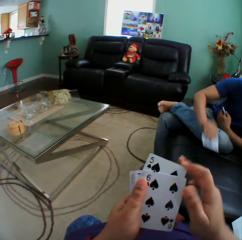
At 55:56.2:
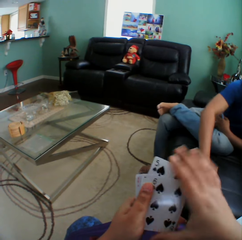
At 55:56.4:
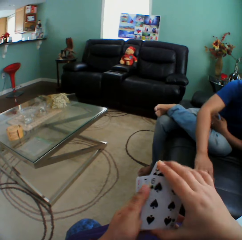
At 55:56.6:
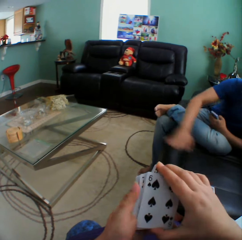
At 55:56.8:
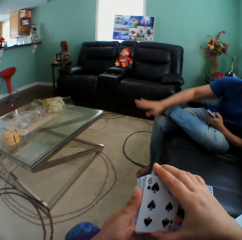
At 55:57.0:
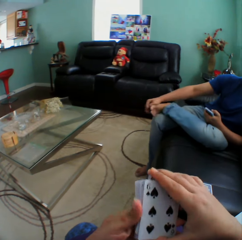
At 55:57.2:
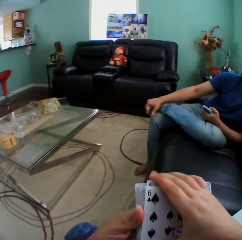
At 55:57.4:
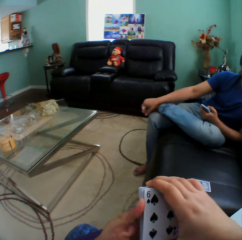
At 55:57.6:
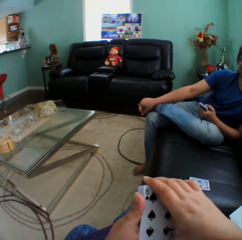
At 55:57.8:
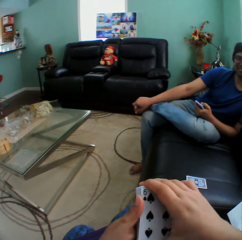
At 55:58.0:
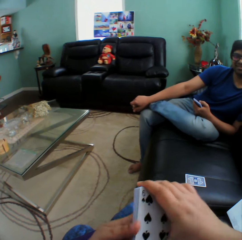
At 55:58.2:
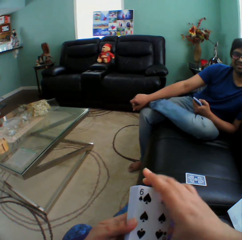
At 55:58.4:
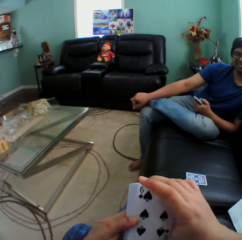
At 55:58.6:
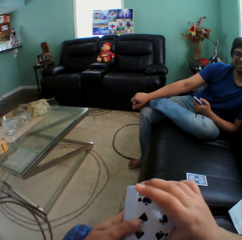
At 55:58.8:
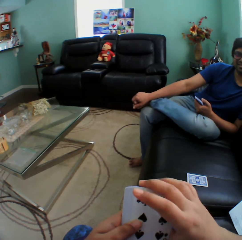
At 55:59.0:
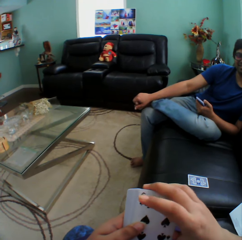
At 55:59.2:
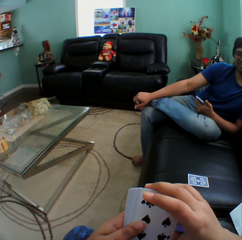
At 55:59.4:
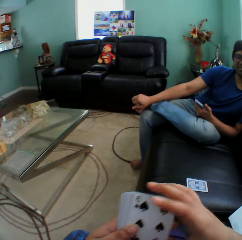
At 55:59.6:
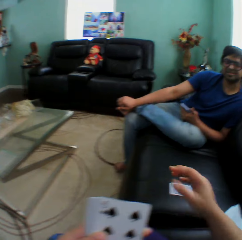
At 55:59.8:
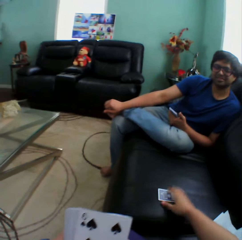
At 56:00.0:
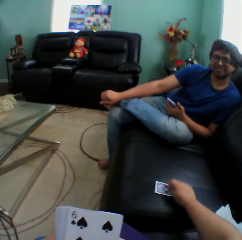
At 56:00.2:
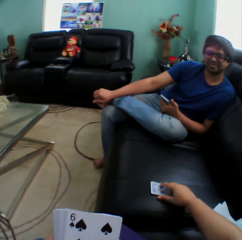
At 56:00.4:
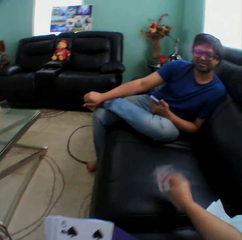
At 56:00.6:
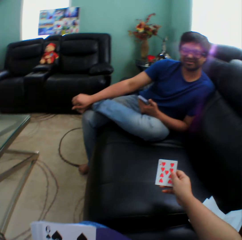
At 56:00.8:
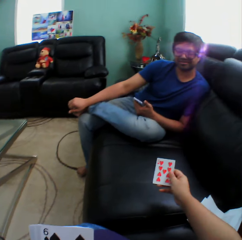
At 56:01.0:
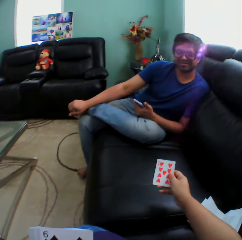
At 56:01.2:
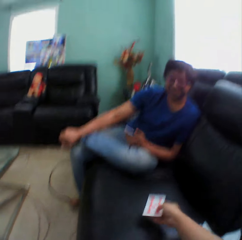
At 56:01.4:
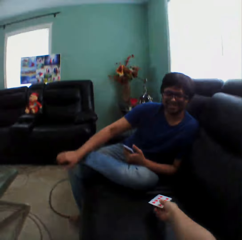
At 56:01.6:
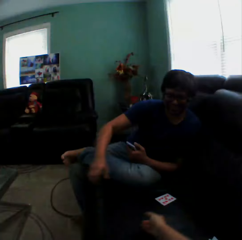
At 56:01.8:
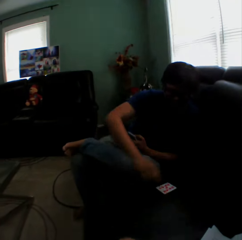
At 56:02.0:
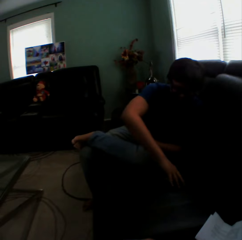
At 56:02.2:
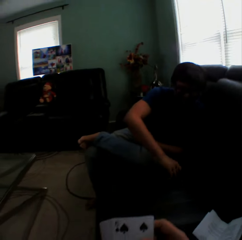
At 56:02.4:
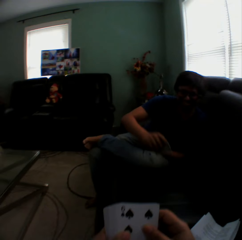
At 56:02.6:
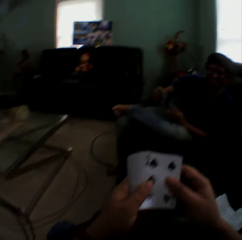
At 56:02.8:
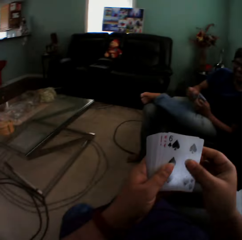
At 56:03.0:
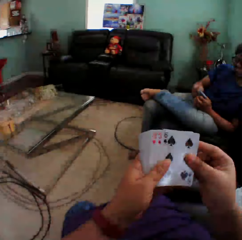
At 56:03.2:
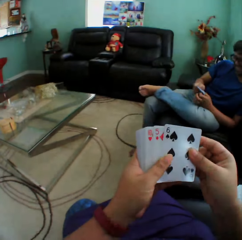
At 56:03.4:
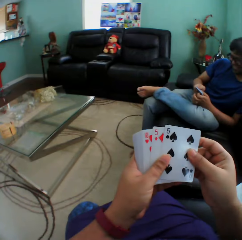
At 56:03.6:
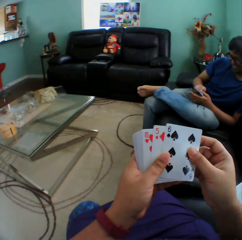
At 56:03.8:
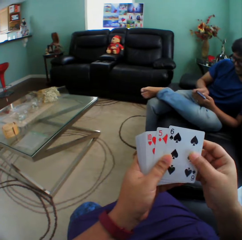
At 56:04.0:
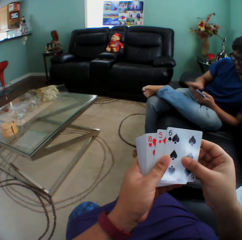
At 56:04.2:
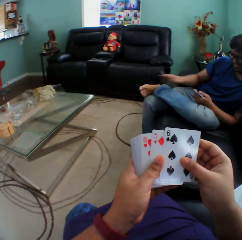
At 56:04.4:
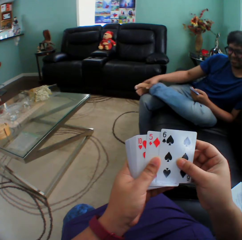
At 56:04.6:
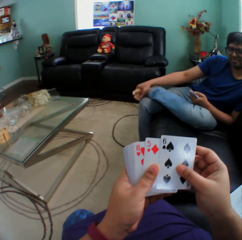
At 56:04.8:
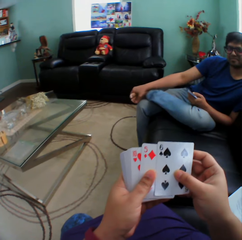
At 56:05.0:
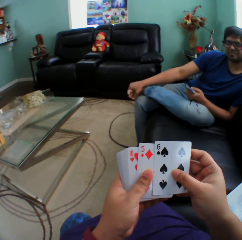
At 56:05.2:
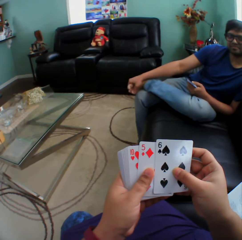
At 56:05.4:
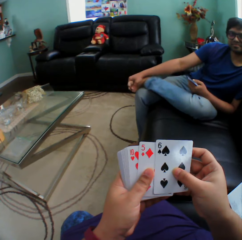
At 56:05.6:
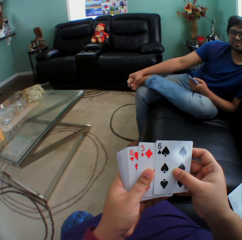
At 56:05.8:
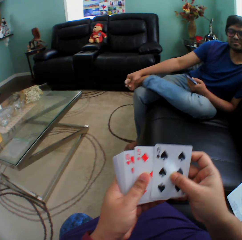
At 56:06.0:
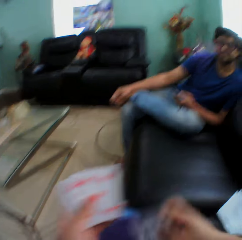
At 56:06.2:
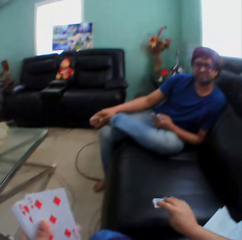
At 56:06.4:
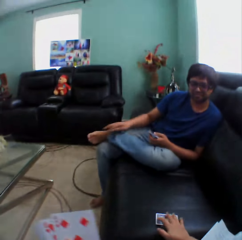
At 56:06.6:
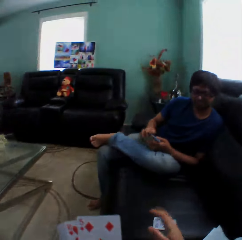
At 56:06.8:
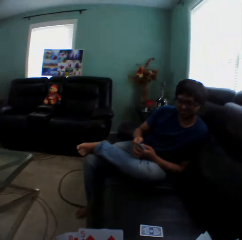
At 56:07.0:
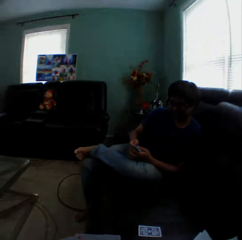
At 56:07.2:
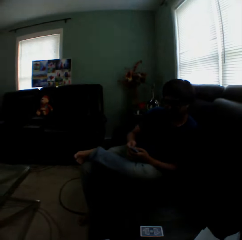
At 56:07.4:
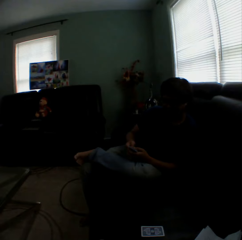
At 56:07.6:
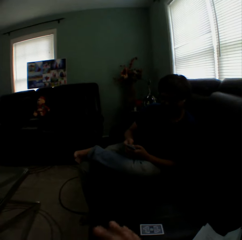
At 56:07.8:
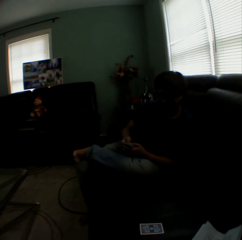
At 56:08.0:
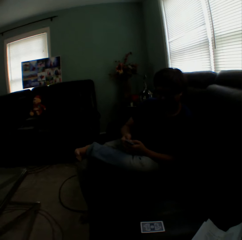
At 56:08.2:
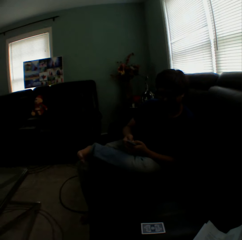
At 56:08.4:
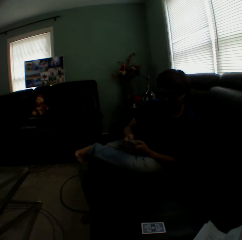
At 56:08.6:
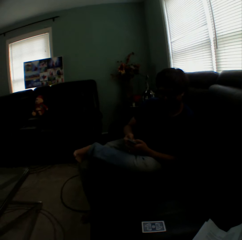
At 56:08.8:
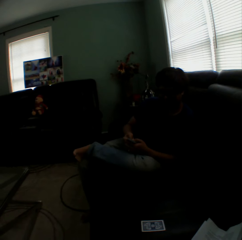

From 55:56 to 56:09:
A man puts a card on the couch. The camera wearer picks up the card. They throw the card towards the man. The man picks up the card. The camera wearer puts the card on the couch.

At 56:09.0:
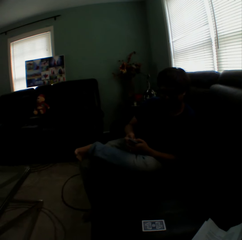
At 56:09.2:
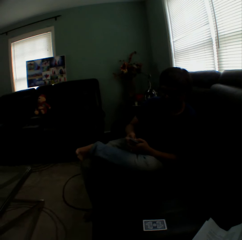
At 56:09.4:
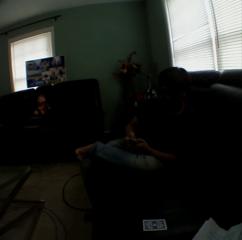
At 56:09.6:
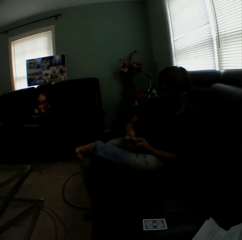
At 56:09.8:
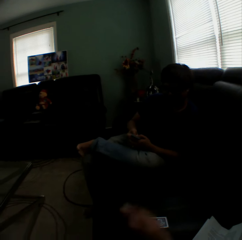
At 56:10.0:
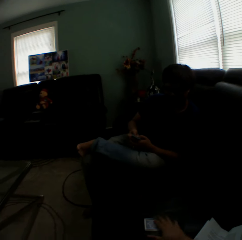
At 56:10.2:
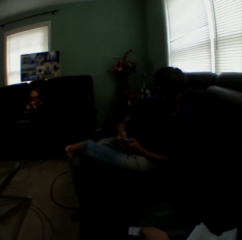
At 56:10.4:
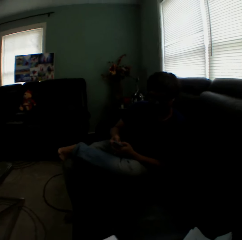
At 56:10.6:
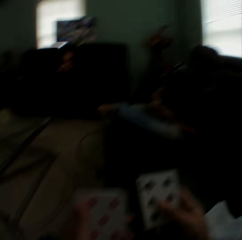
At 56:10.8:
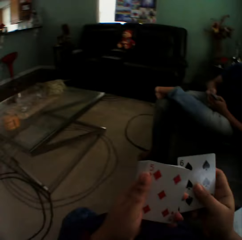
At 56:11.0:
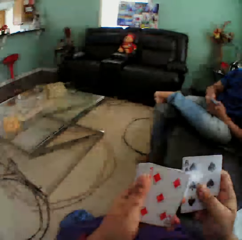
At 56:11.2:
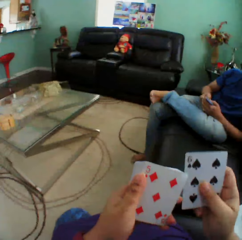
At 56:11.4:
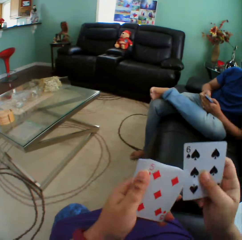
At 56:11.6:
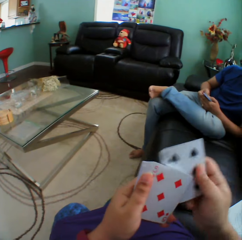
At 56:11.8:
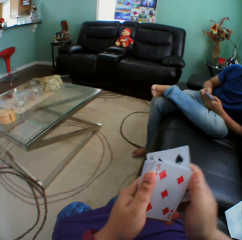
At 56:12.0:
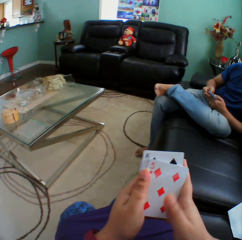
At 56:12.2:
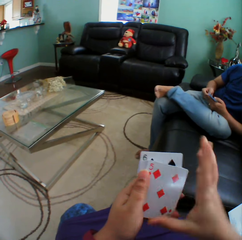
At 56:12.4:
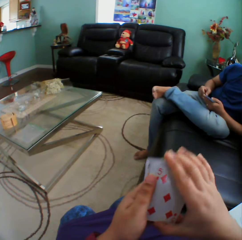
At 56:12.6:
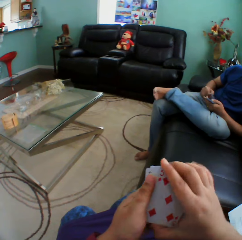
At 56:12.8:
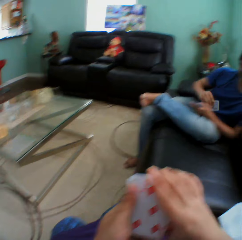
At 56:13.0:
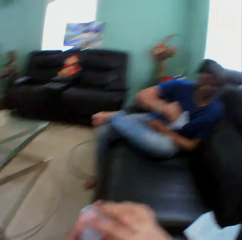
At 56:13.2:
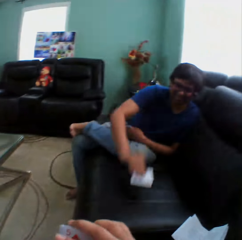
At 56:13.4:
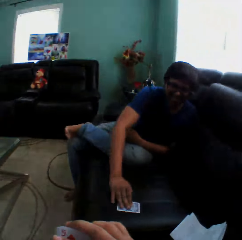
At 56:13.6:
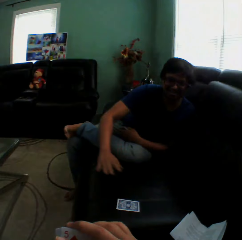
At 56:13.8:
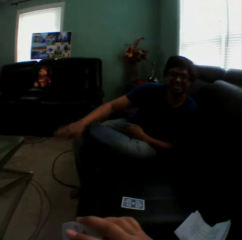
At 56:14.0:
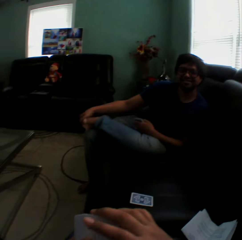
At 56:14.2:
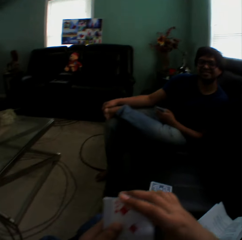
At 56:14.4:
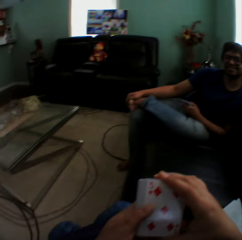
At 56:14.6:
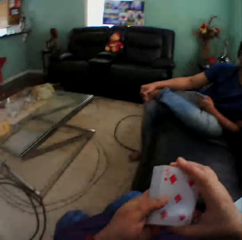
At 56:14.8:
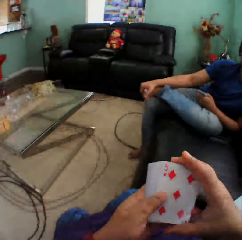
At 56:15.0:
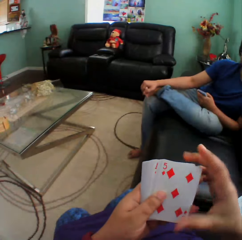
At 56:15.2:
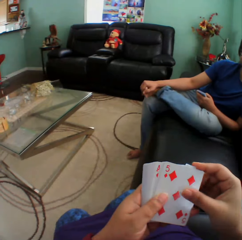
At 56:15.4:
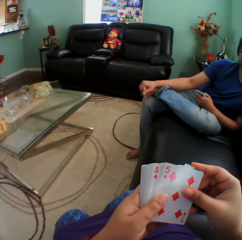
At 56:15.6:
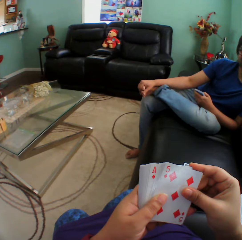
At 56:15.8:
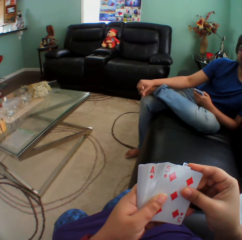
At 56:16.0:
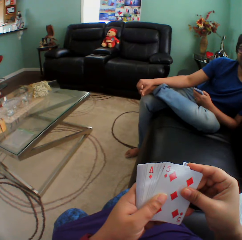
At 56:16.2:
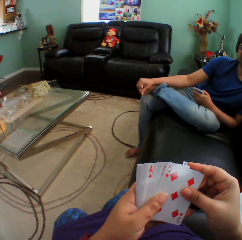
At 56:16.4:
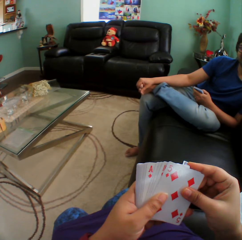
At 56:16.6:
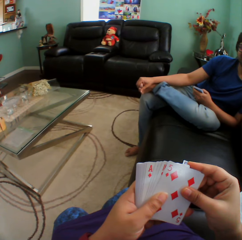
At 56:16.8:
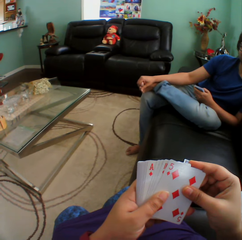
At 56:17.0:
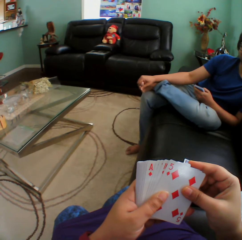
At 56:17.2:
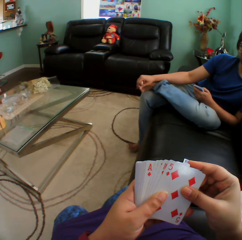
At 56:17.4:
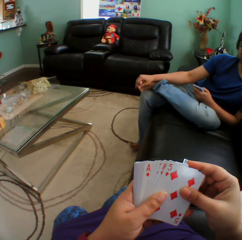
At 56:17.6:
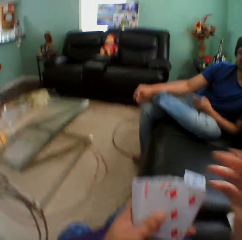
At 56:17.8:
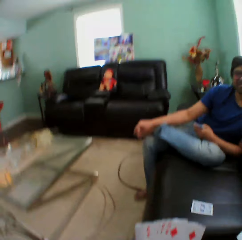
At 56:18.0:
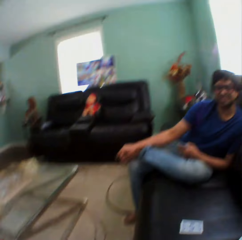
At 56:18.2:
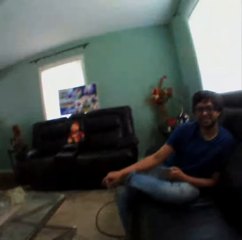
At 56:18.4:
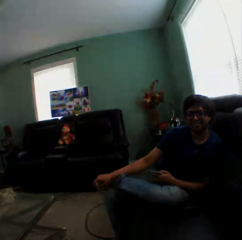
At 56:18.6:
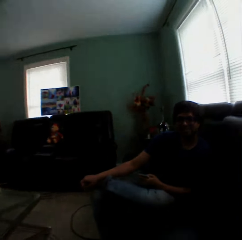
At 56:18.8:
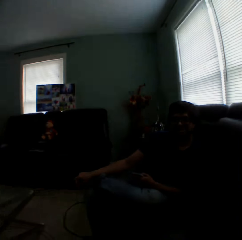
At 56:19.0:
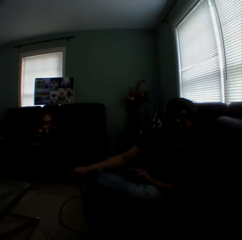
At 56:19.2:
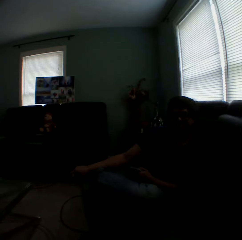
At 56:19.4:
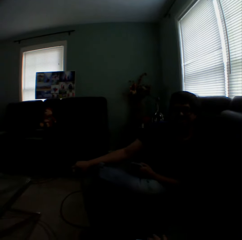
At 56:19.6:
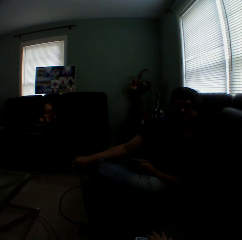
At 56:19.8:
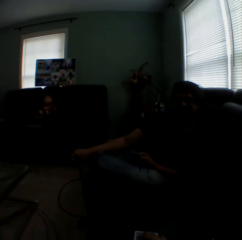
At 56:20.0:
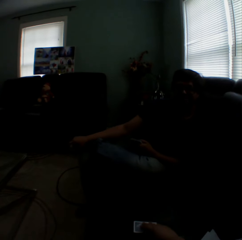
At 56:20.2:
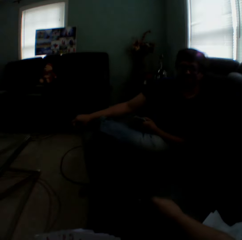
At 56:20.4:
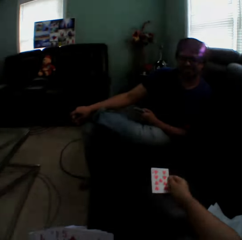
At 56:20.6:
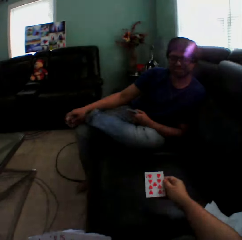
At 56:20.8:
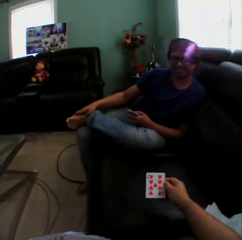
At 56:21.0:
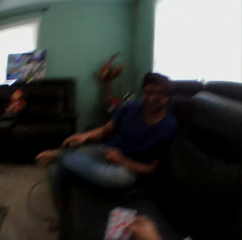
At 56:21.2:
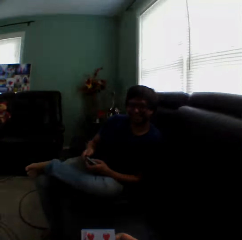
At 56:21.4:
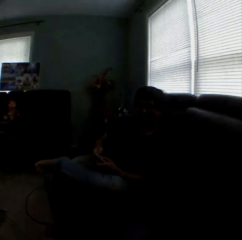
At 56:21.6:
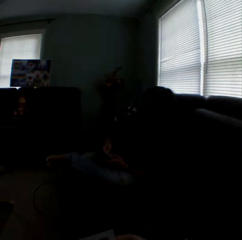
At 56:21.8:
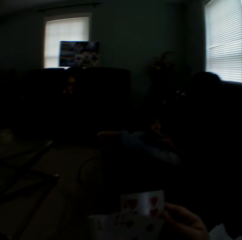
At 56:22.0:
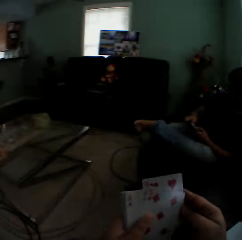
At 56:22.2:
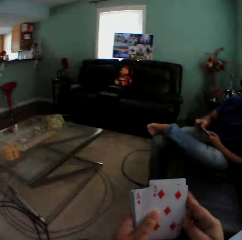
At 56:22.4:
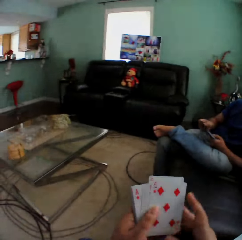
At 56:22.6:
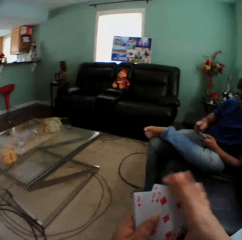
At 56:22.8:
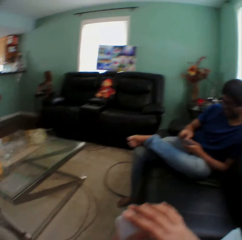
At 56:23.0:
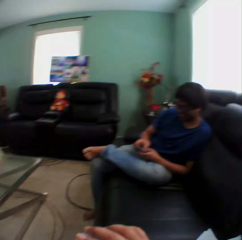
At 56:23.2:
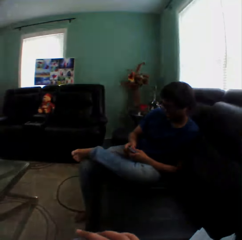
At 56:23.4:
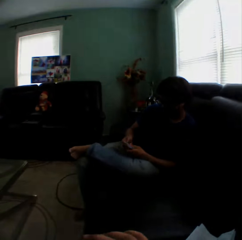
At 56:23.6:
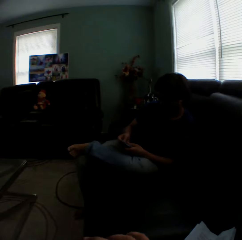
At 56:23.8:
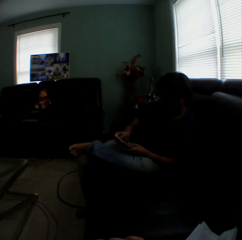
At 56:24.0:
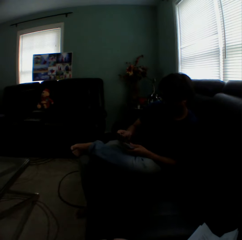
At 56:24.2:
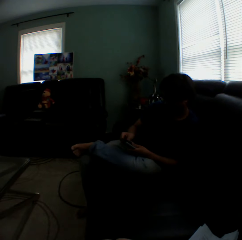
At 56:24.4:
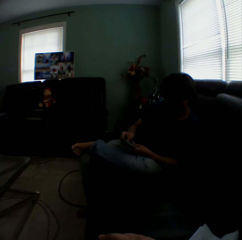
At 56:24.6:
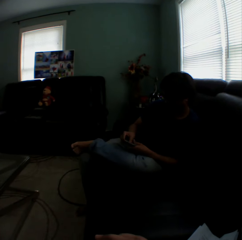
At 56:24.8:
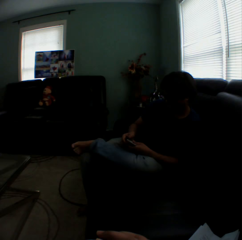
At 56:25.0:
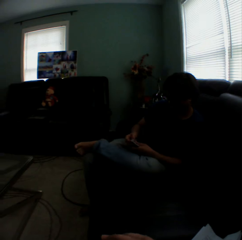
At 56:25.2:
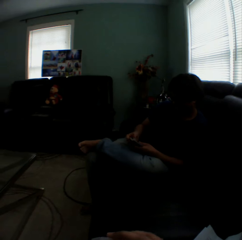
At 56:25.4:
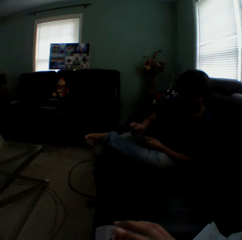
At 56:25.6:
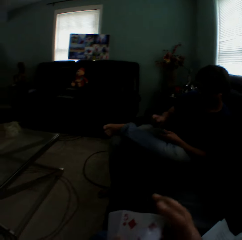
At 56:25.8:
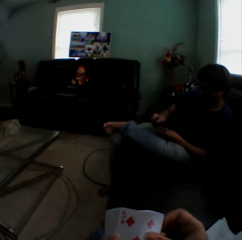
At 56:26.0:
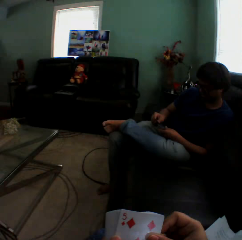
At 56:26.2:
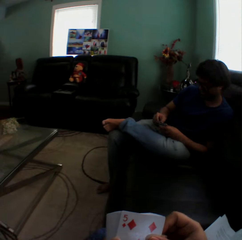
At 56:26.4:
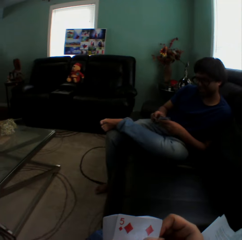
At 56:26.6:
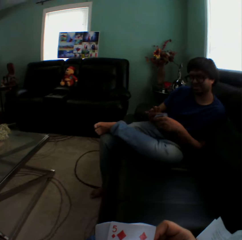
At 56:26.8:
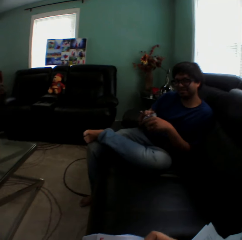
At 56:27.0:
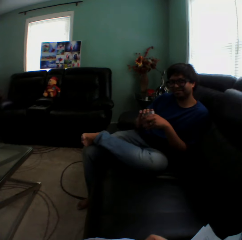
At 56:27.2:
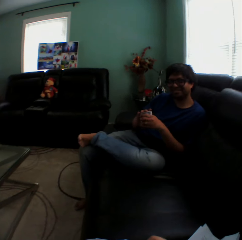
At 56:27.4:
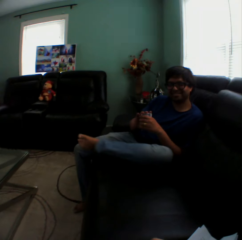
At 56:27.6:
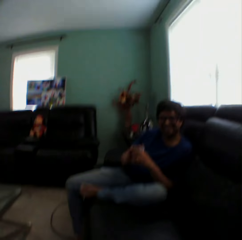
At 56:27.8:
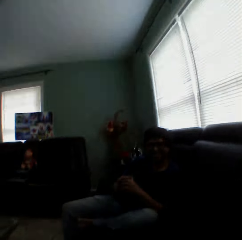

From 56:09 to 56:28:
The camera wearer picks up the card. They look at the cards. A man puts a card on the couch. The camera wearer holds the card. They shuffle the cards.
